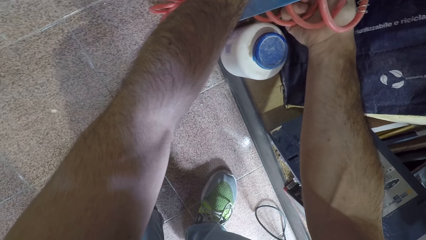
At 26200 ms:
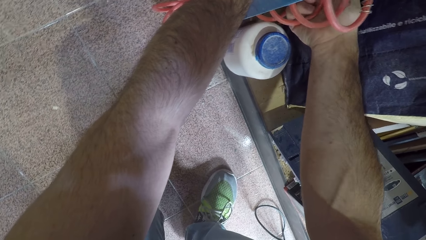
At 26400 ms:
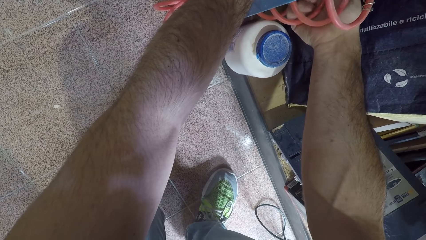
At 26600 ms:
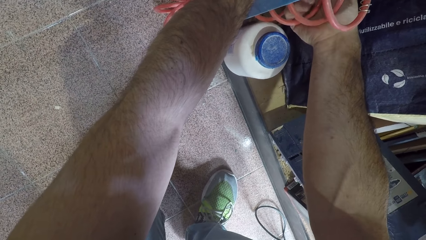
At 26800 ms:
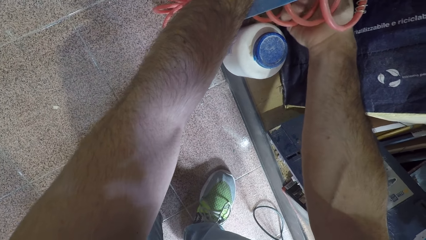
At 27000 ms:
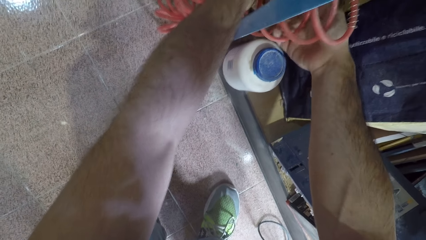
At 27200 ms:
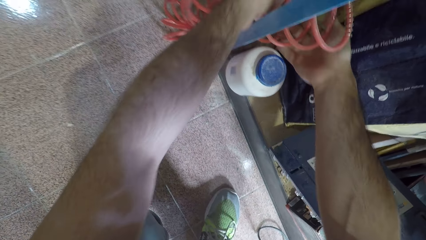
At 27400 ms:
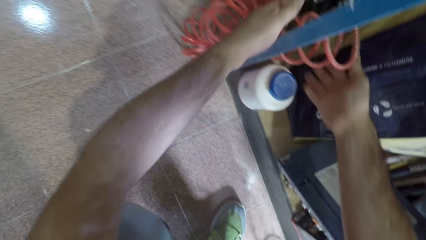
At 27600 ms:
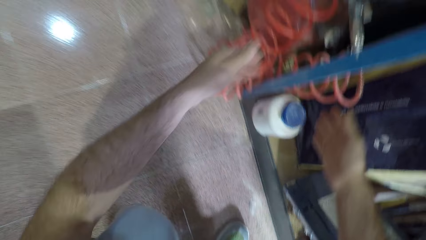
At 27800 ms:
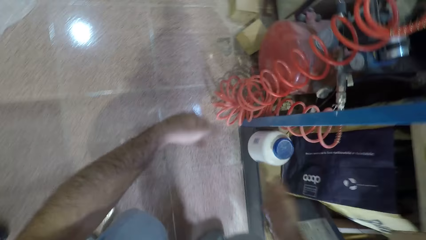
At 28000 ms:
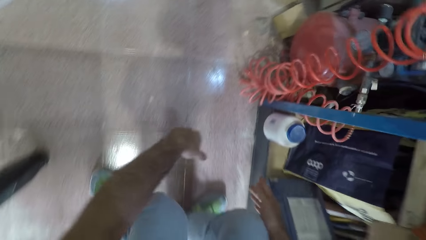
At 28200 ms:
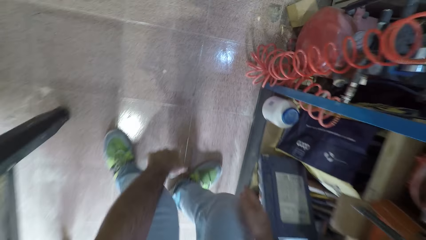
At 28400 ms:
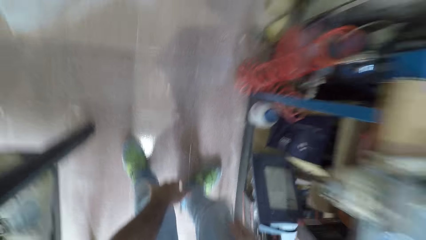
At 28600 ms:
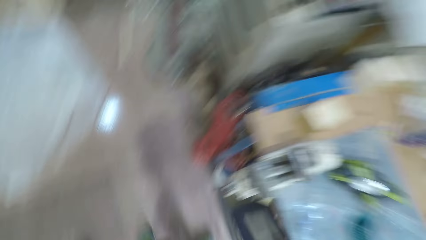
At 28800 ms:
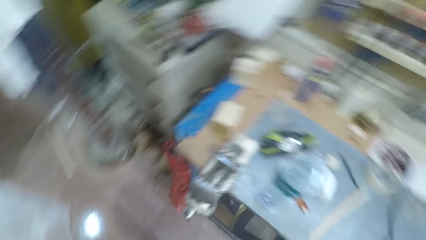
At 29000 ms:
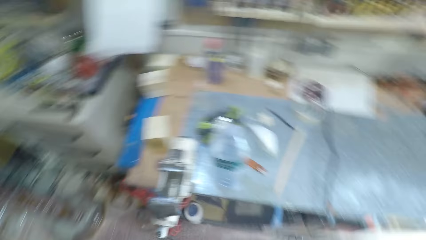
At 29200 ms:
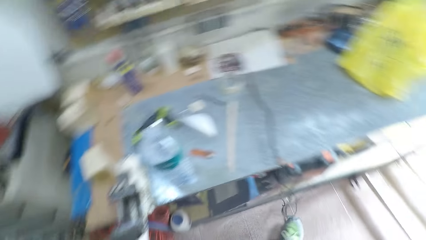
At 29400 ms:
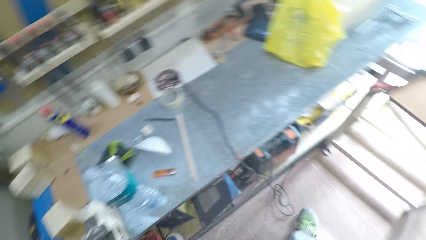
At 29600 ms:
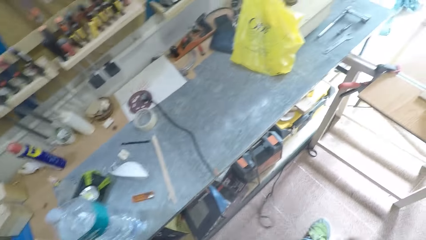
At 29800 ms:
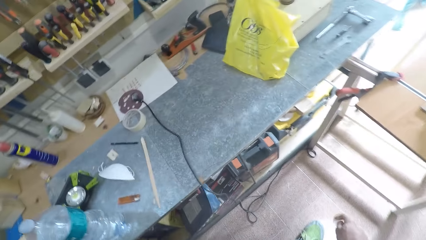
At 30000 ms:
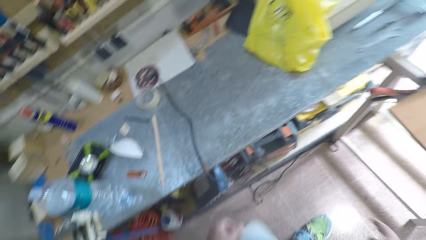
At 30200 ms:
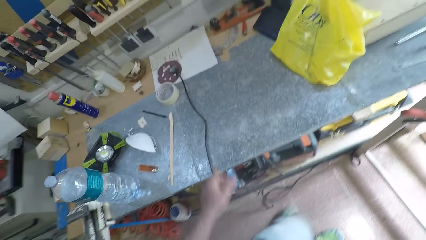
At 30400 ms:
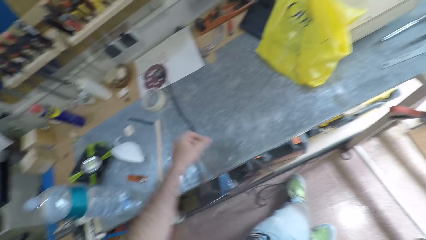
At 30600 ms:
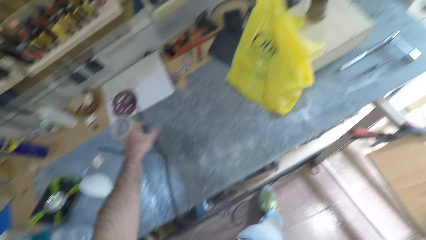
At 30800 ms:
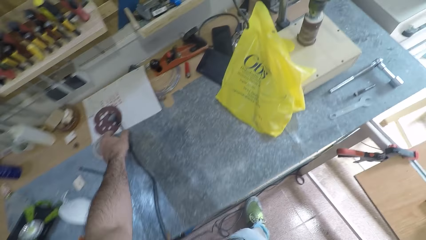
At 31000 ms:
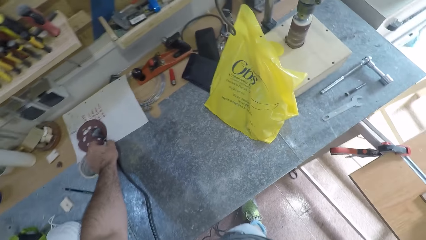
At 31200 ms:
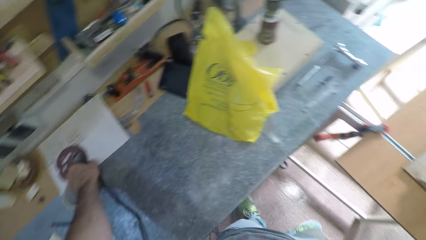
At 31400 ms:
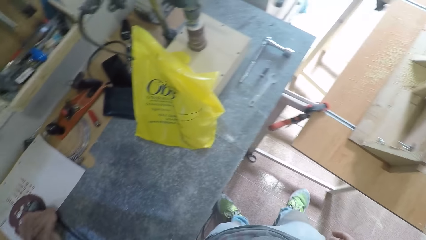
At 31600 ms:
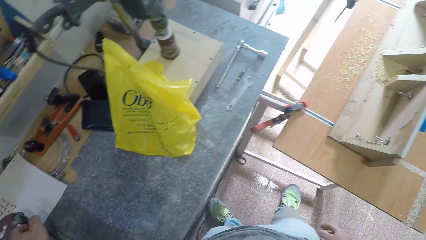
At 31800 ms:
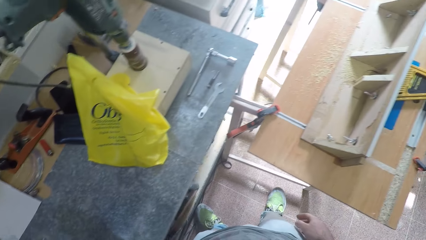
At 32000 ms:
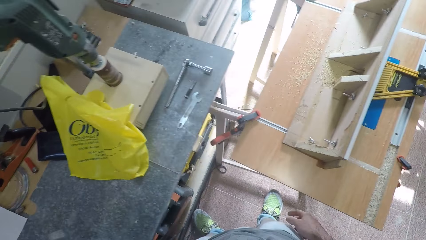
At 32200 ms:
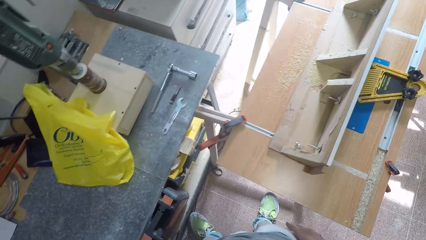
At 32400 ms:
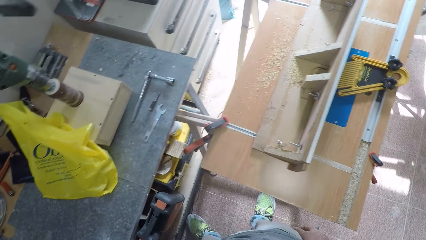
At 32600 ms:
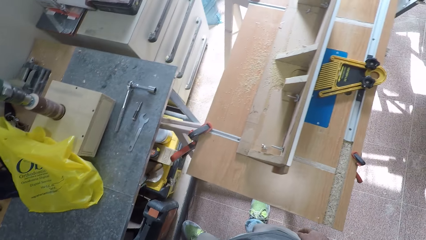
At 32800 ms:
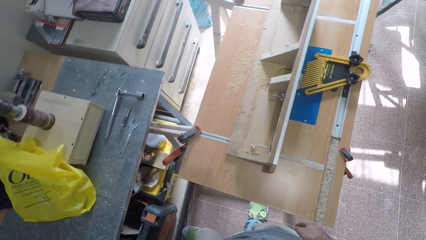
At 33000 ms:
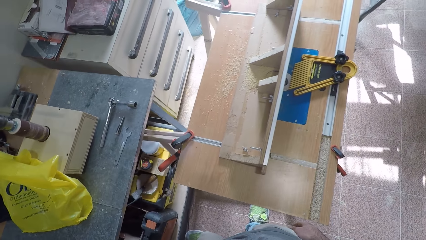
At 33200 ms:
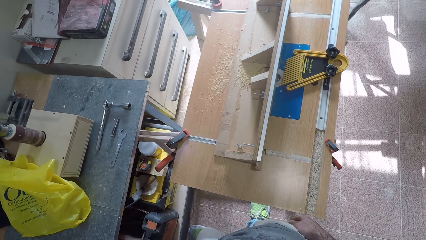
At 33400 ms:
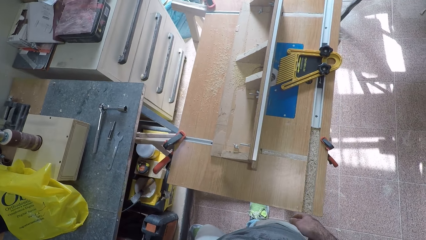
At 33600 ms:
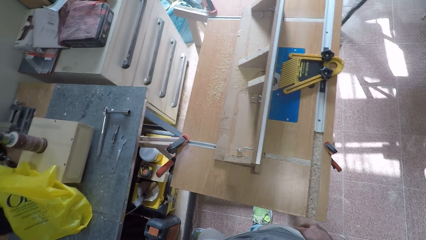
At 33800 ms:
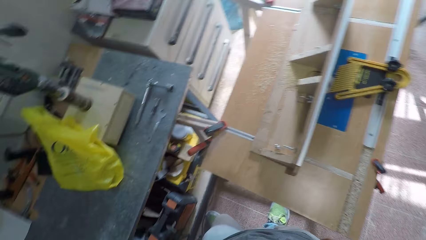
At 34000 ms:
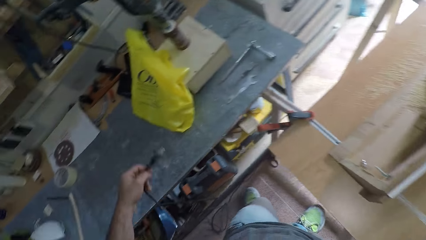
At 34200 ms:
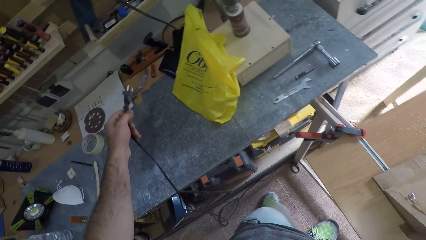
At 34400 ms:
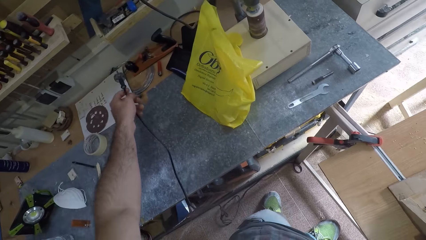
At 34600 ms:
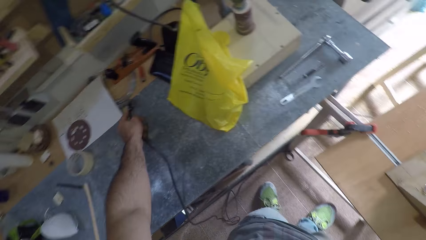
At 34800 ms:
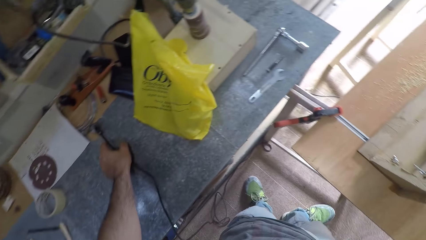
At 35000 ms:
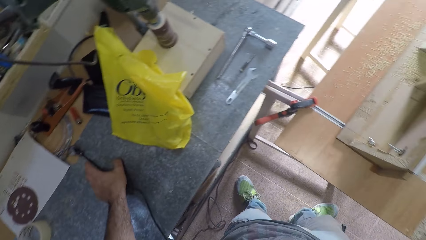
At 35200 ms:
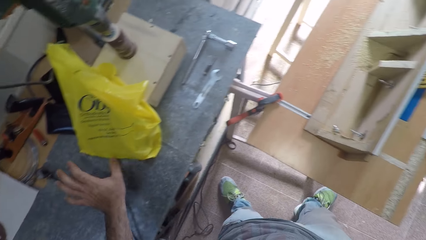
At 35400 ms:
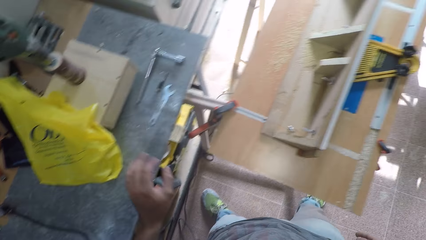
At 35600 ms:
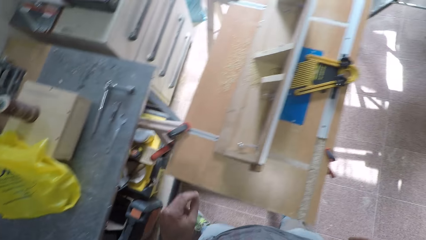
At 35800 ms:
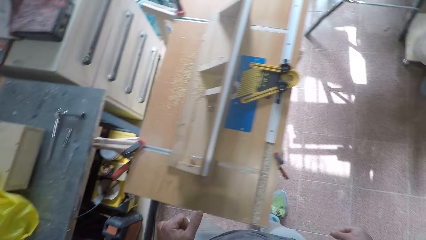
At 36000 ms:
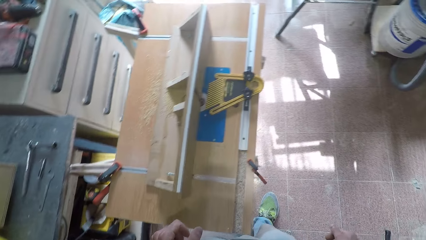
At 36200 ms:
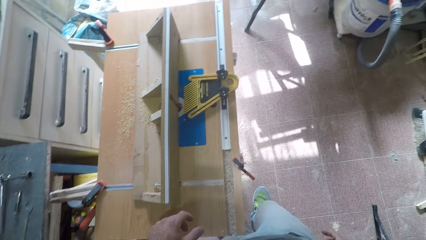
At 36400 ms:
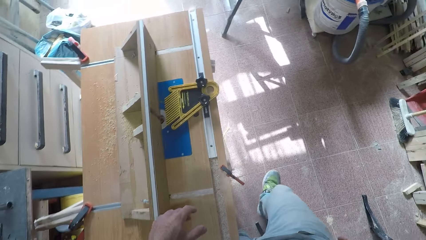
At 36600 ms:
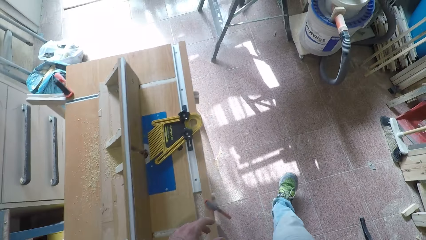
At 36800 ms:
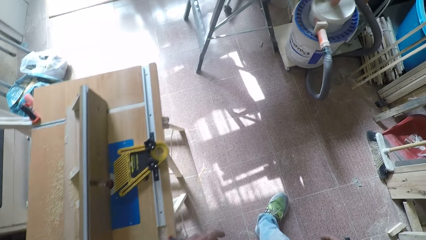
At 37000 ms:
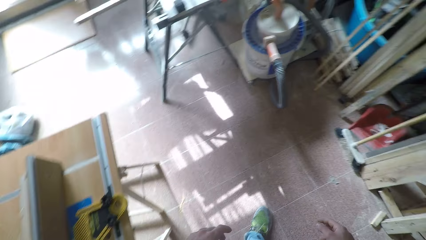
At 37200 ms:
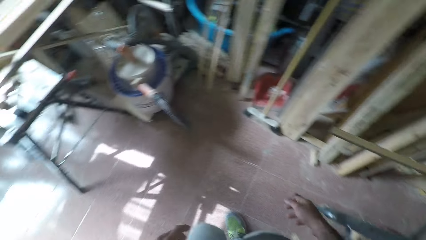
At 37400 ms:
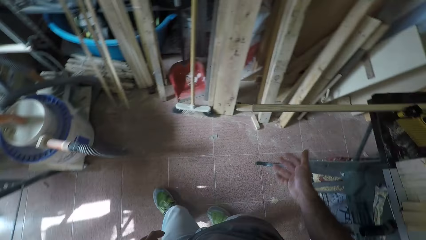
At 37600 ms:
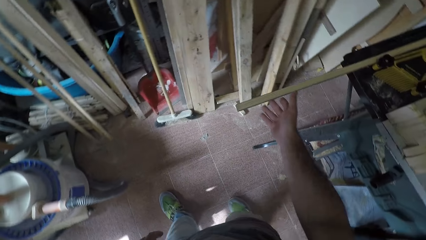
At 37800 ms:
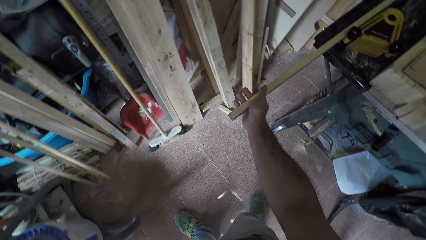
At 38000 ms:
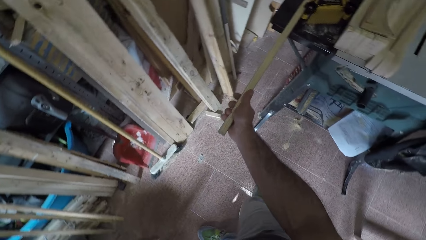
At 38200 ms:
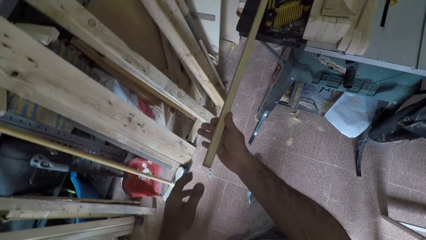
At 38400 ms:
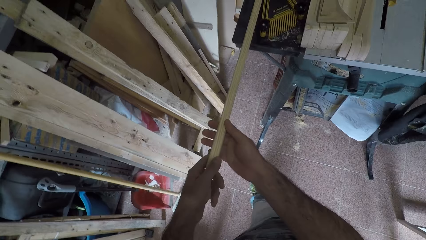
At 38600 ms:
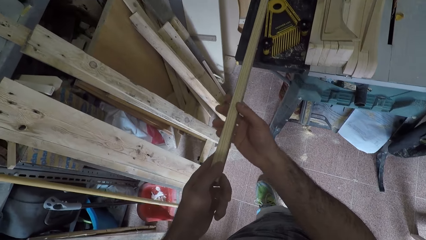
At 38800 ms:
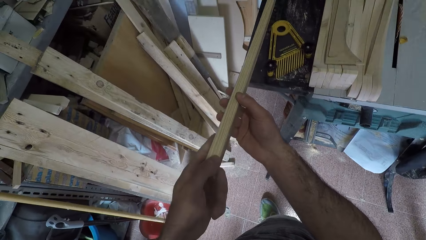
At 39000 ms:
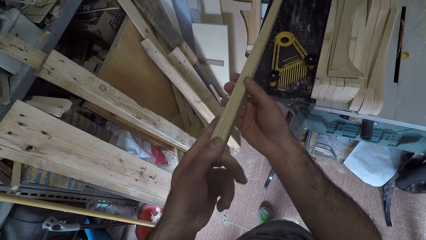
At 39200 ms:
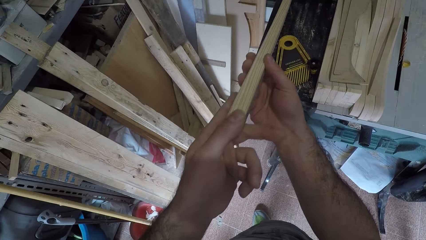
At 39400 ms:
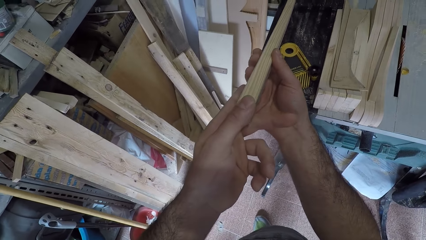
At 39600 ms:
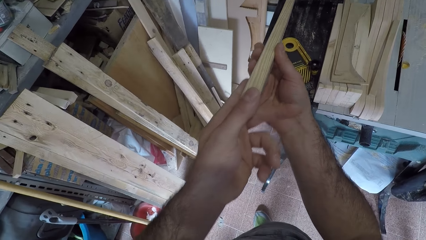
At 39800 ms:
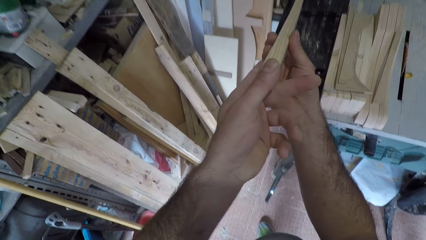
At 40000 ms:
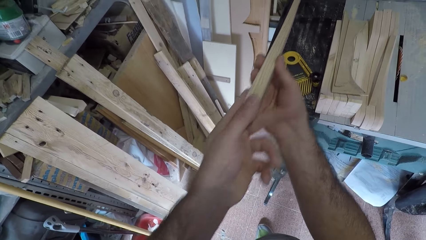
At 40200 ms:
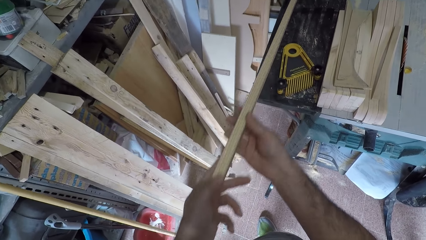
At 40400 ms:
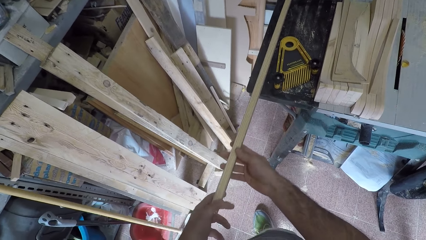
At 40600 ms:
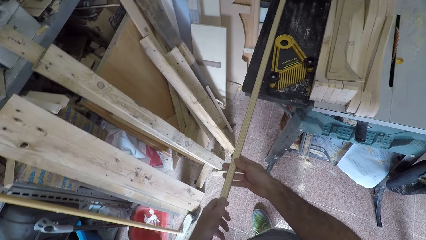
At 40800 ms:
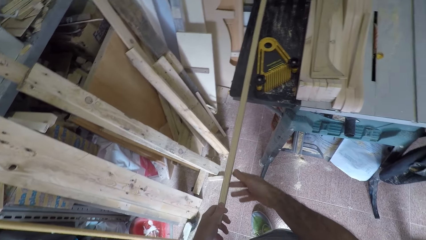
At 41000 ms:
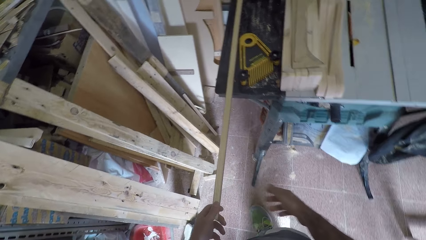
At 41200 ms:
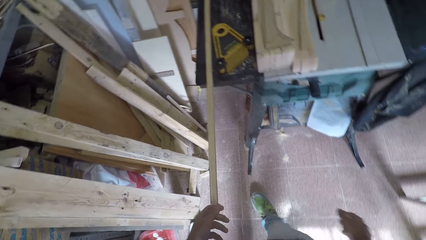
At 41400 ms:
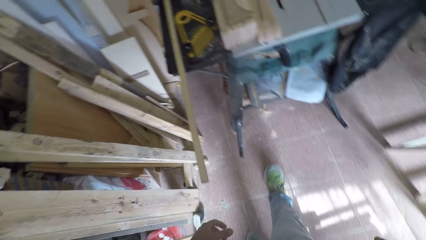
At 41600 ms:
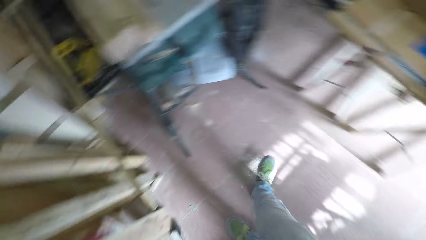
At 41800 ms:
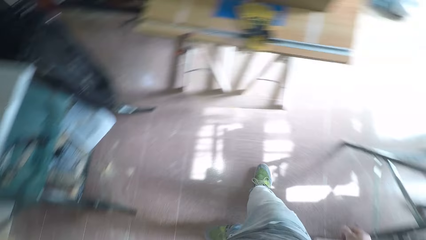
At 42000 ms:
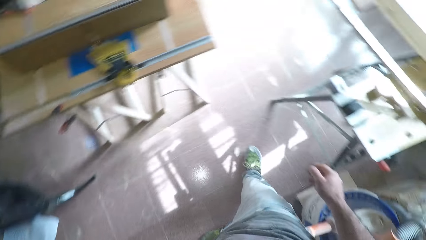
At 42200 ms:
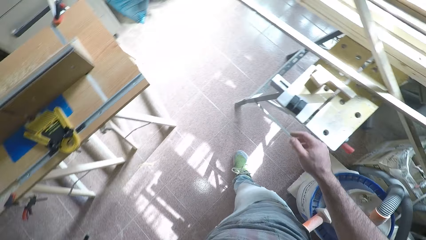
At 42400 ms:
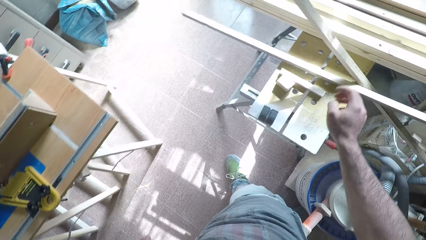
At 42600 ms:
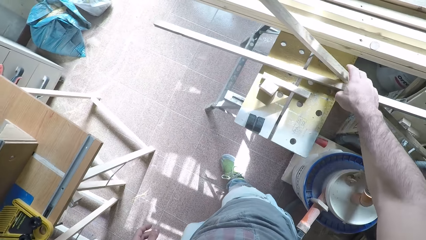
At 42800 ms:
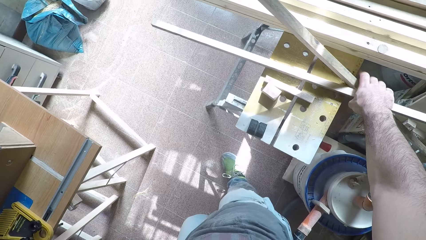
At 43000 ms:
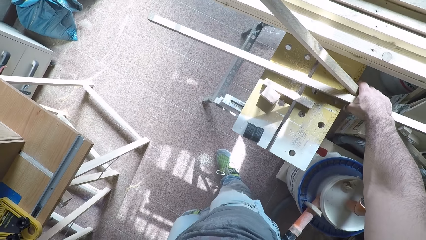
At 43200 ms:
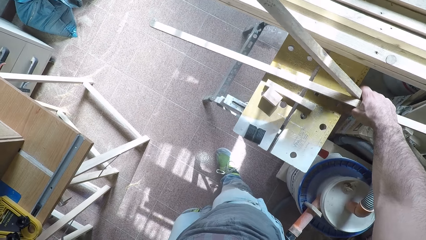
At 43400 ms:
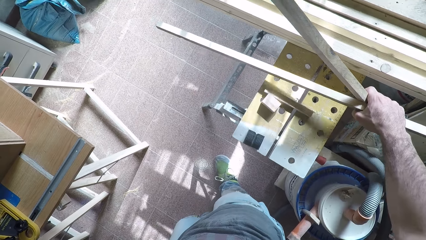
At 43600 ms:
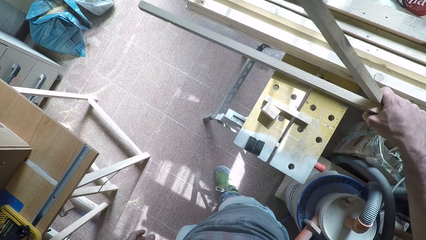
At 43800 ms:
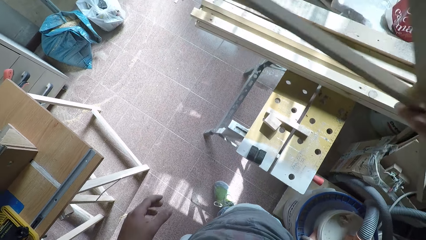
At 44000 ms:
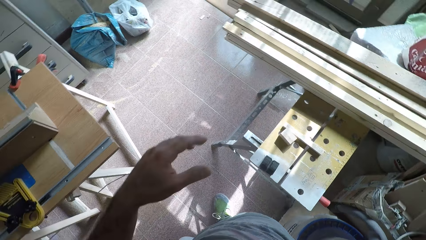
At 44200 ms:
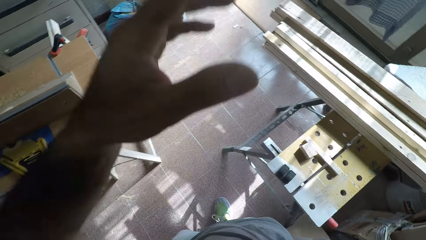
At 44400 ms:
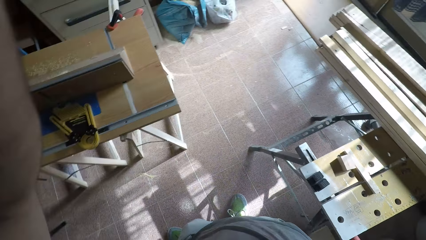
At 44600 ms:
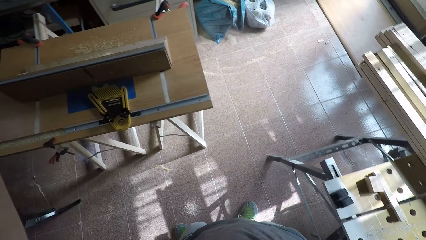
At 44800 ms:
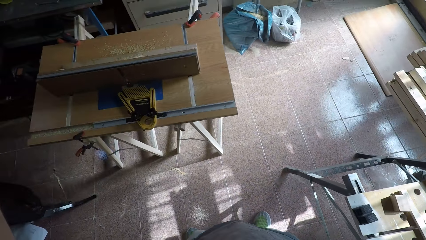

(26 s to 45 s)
The camera wearer gets up from the floor. He looks around the workshop. He picks an electric plug from the table. He stares around the workshop. He drops the electric plug on the table. He moves around the workshop. He picks up a wood from the table. He lifts the wood. He inspects the wood. He drops the wood. He walks around the workshop. He carries the wood to the router table. He picks two pieces of wood with his right hand.
